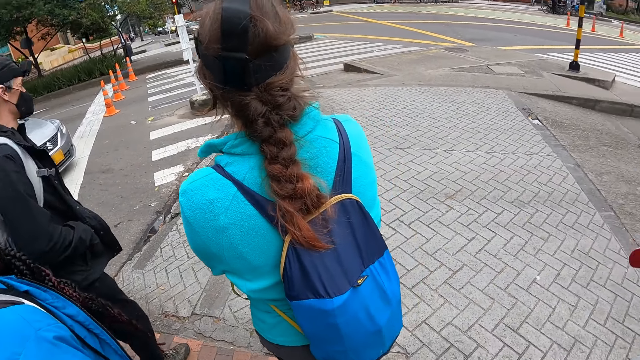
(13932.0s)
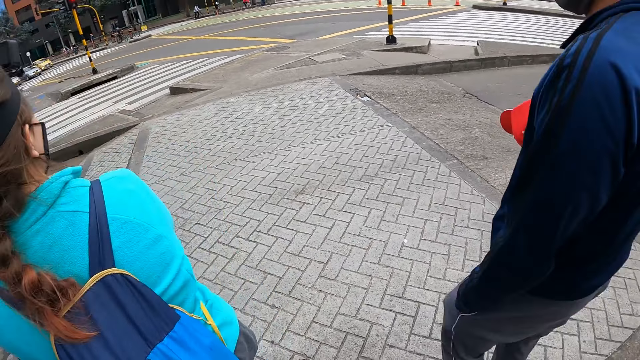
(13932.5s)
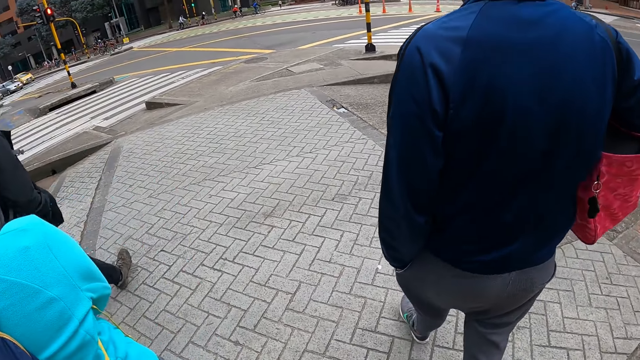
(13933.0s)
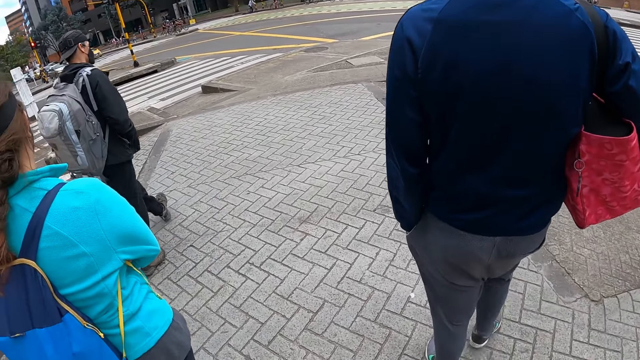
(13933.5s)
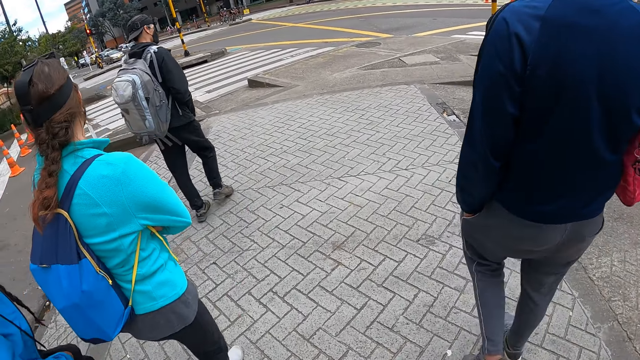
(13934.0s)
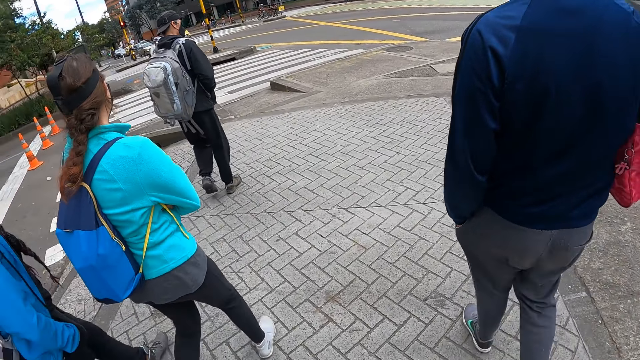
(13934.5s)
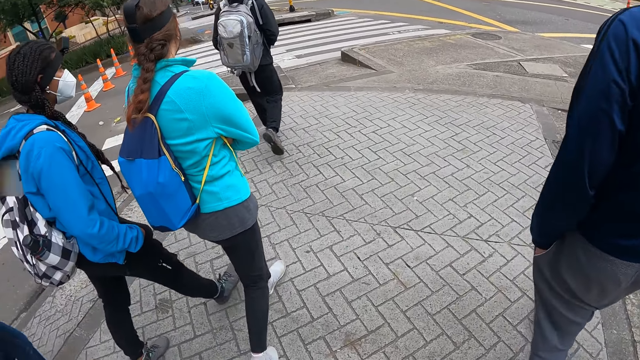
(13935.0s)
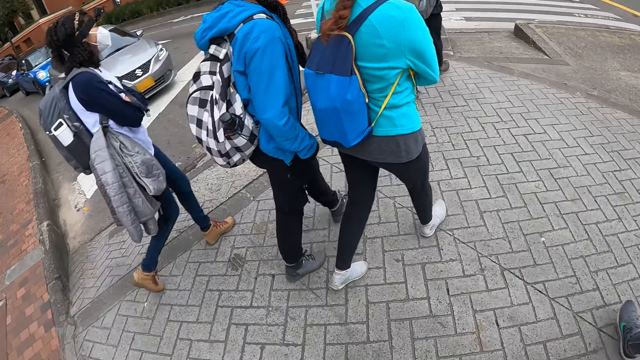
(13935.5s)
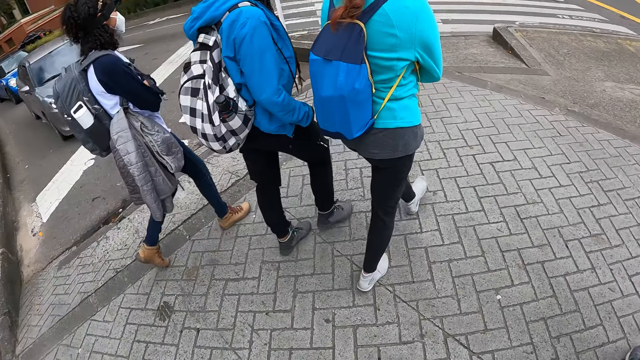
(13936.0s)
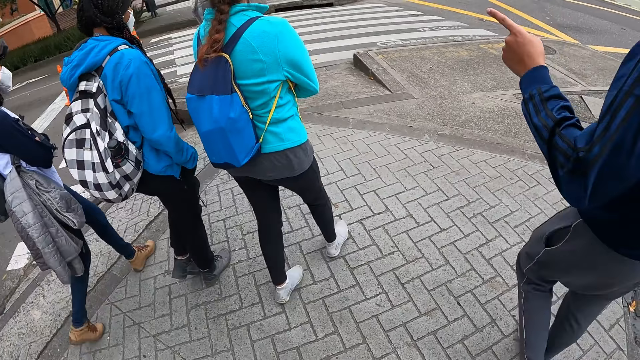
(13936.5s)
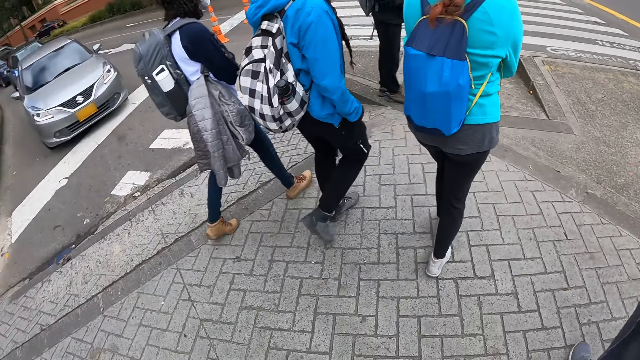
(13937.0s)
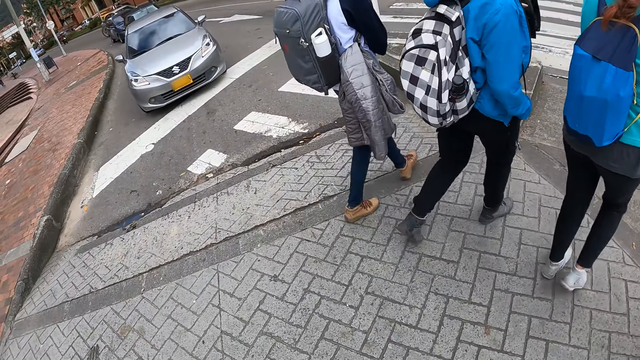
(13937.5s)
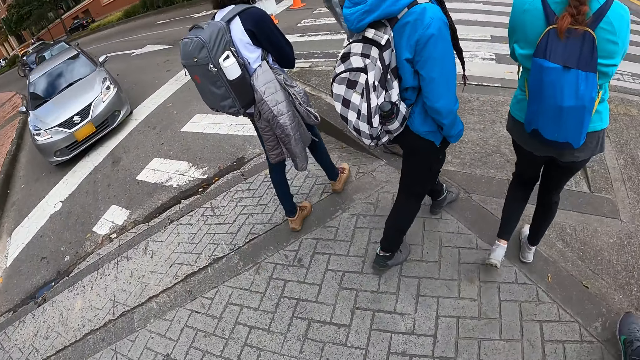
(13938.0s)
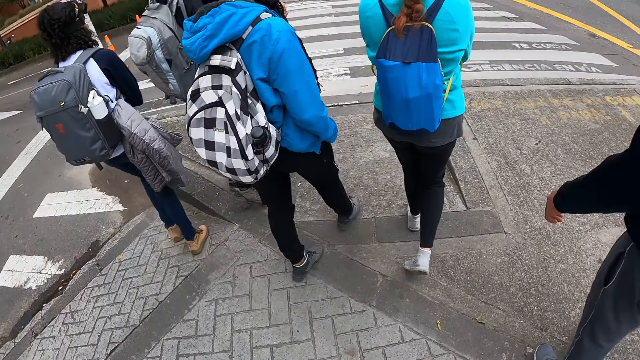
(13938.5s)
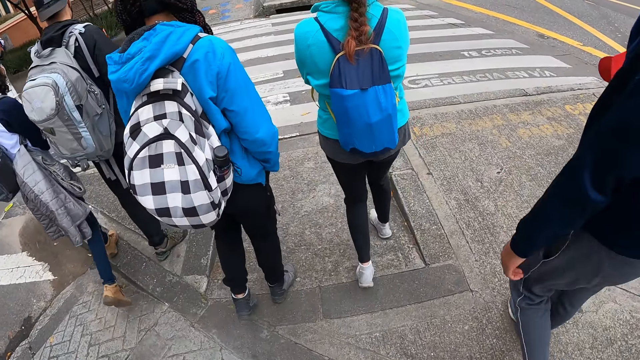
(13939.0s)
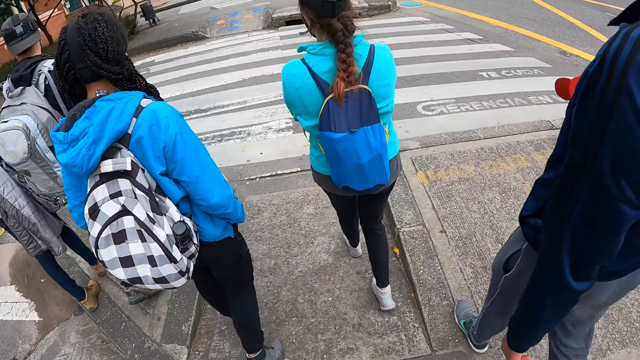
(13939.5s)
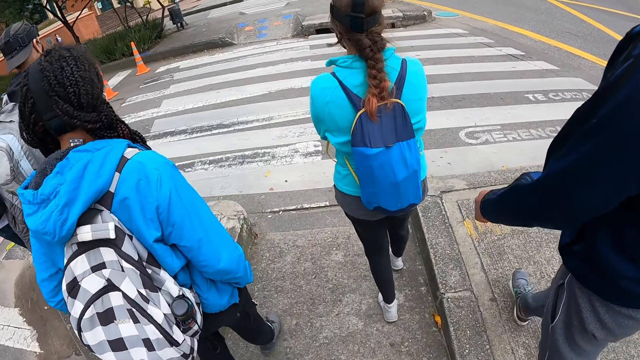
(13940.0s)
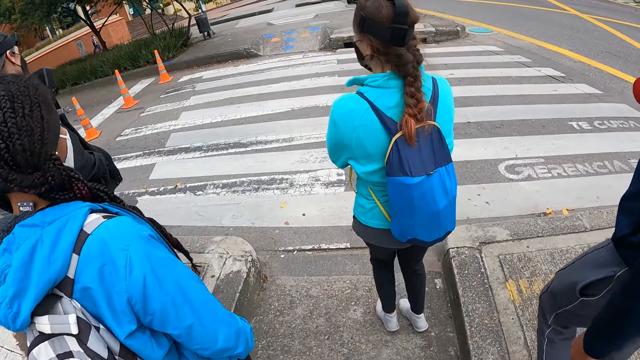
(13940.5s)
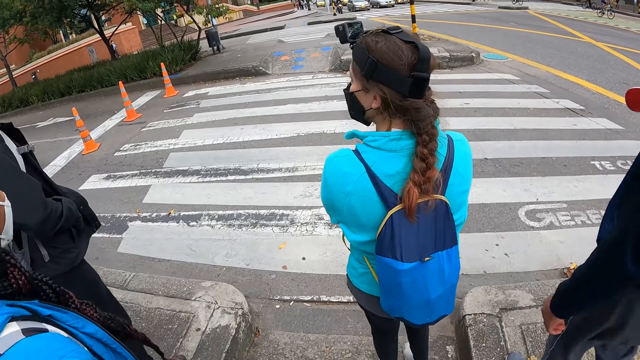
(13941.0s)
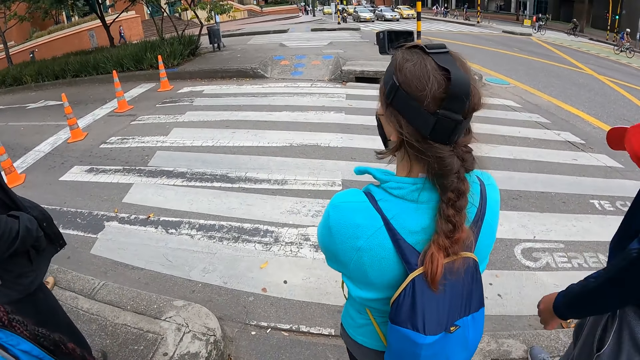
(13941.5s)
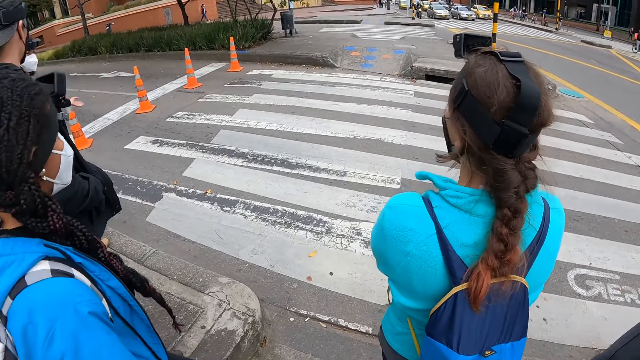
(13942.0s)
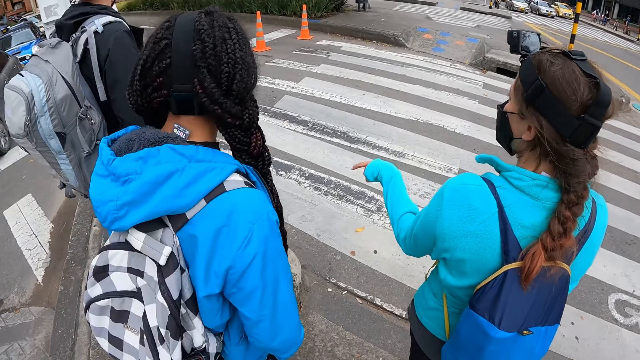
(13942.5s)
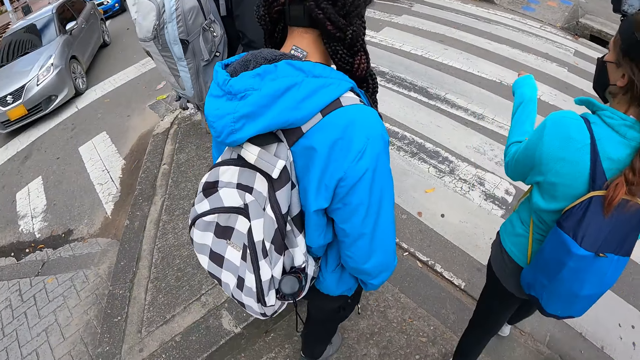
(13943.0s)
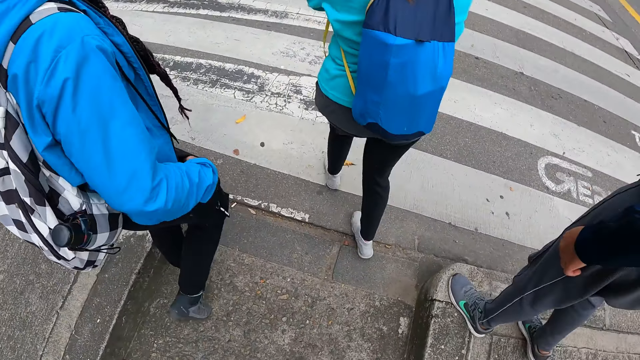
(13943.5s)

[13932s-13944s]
The camera wearer crosses the road.

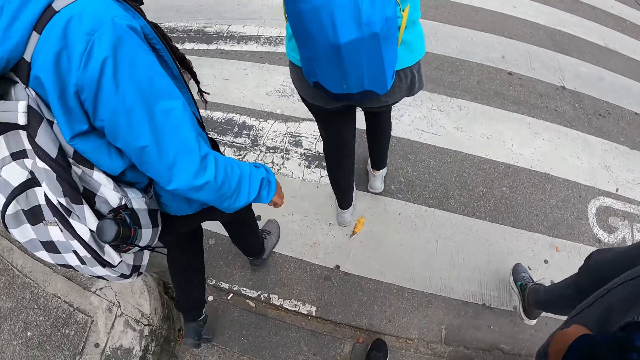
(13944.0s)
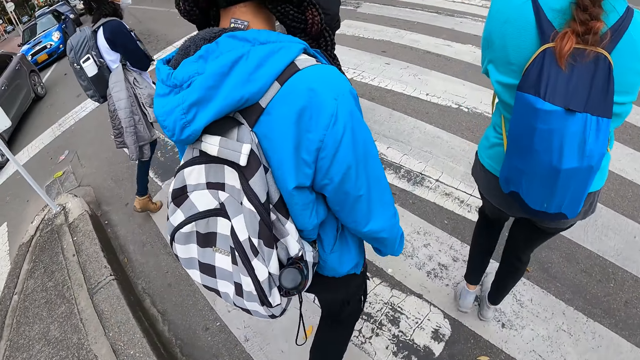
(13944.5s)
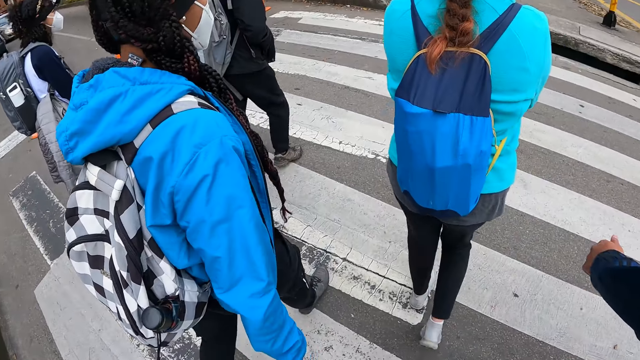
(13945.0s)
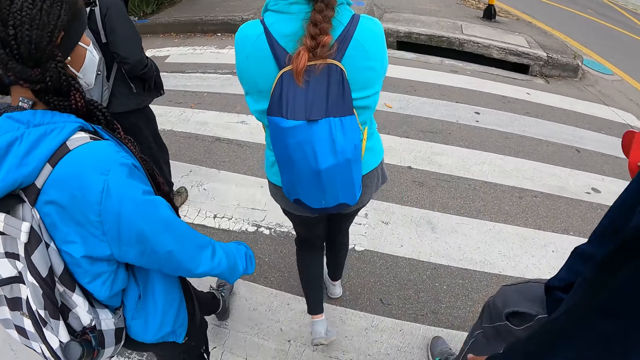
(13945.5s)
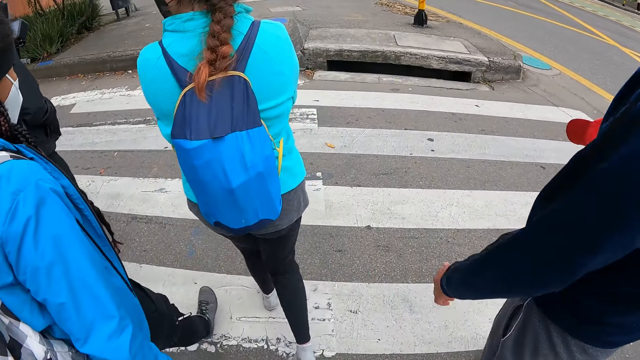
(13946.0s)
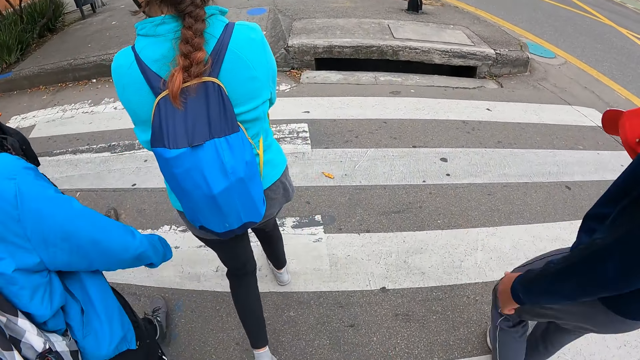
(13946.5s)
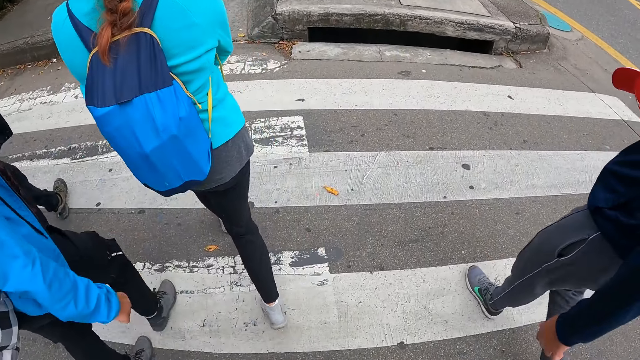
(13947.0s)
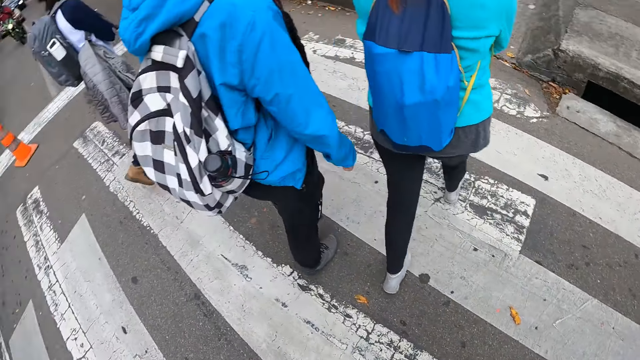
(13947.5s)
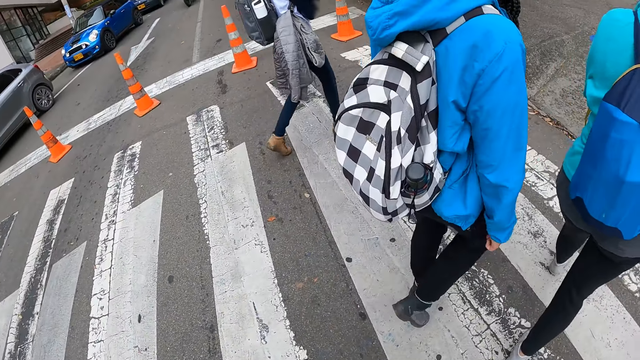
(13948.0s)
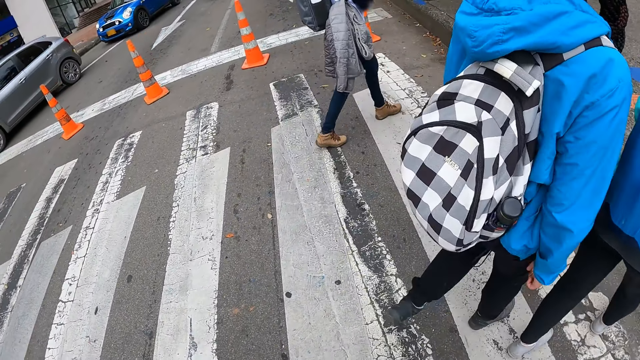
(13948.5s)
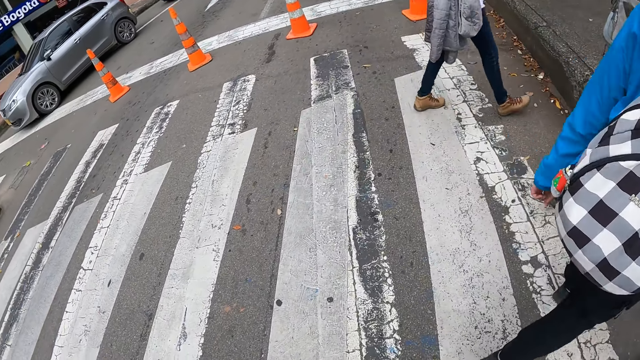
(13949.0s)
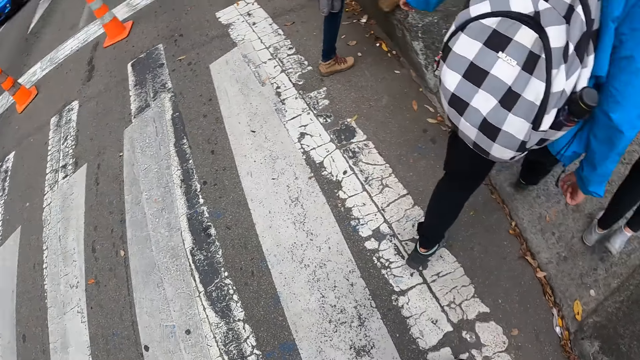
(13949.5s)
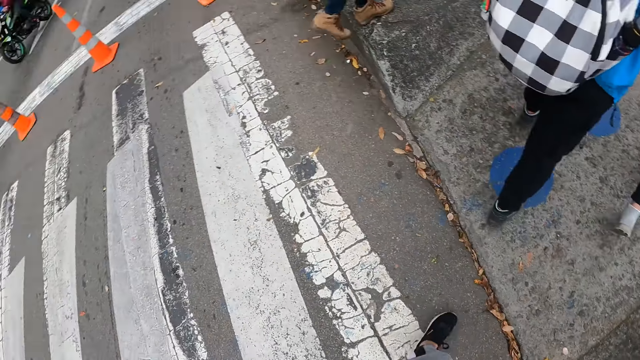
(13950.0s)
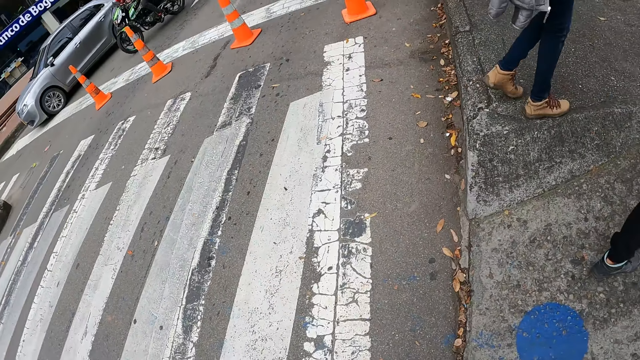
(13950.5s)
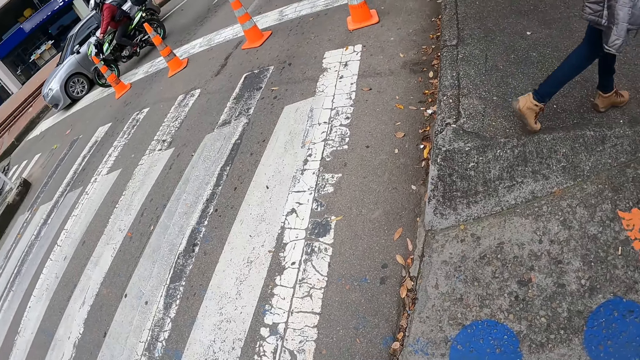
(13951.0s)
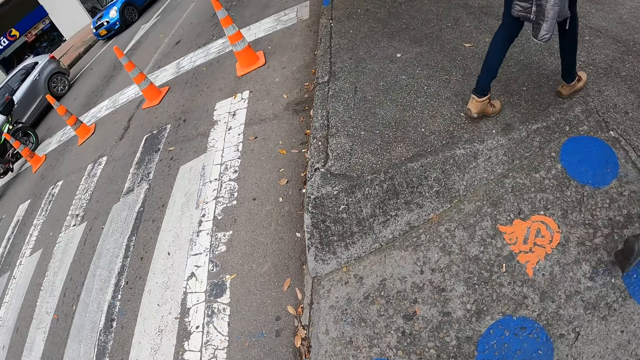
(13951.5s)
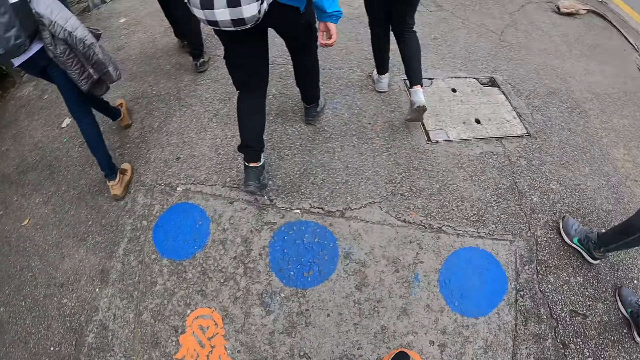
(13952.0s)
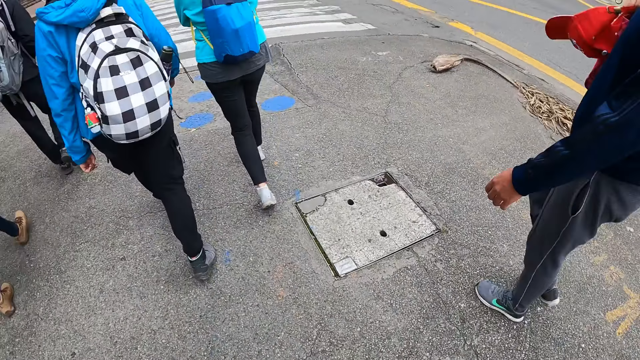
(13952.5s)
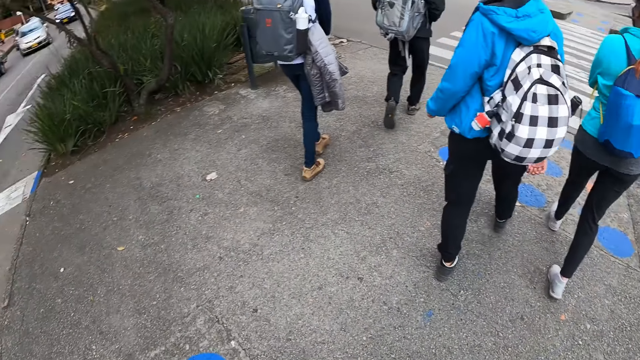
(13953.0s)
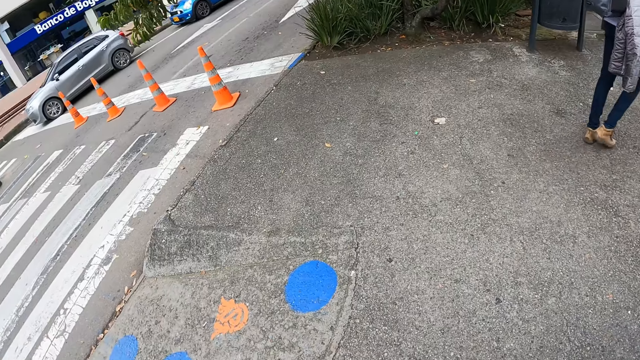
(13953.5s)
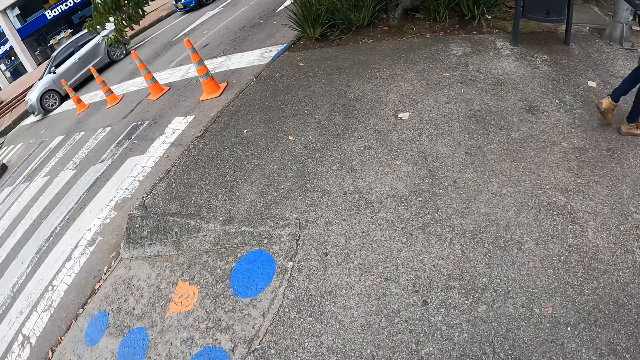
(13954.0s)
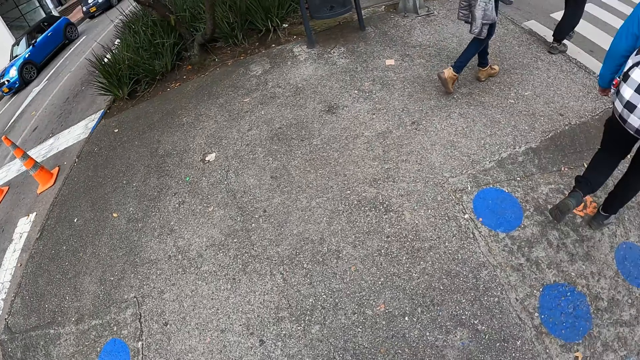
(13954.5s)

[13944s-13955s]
The camera wearer looks around. They walk on the sidewalk.
